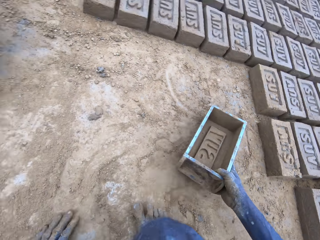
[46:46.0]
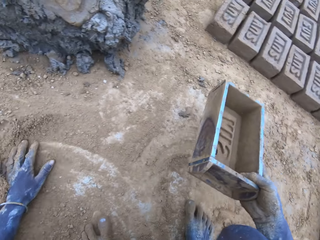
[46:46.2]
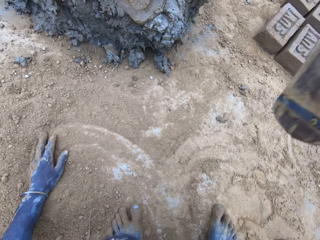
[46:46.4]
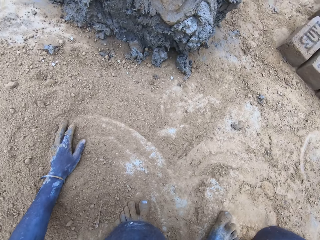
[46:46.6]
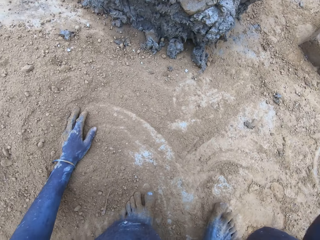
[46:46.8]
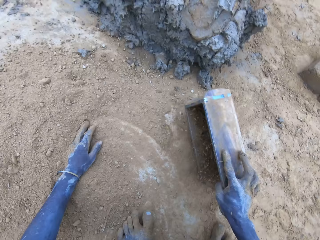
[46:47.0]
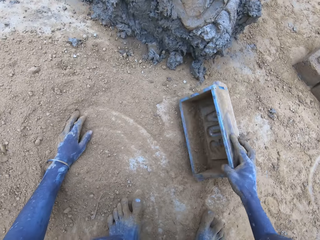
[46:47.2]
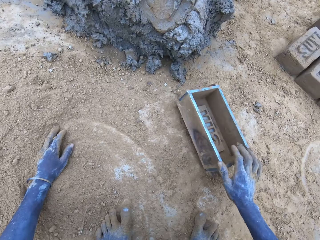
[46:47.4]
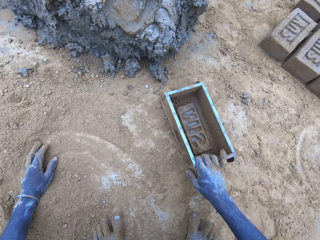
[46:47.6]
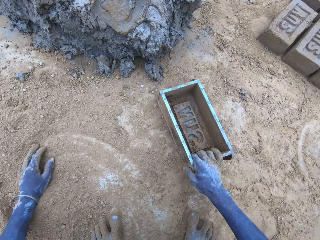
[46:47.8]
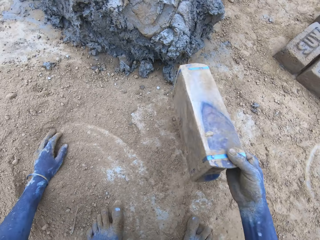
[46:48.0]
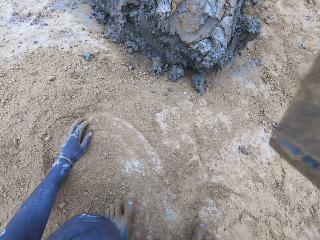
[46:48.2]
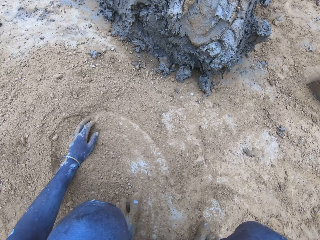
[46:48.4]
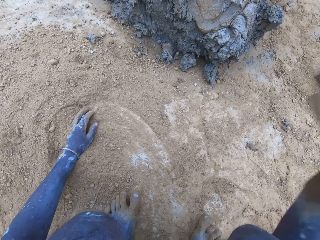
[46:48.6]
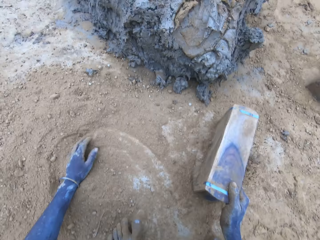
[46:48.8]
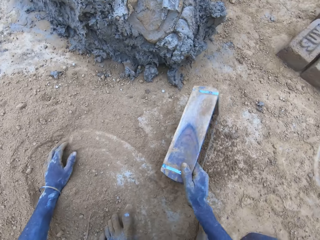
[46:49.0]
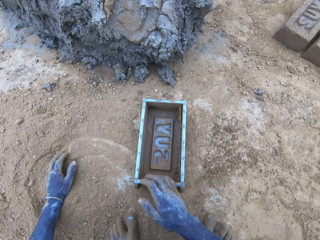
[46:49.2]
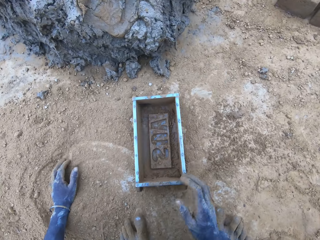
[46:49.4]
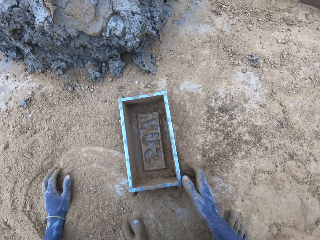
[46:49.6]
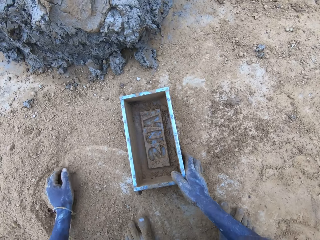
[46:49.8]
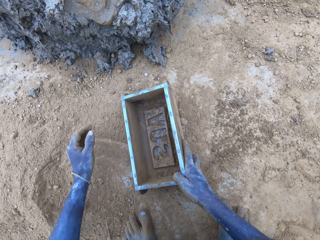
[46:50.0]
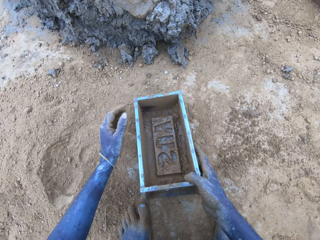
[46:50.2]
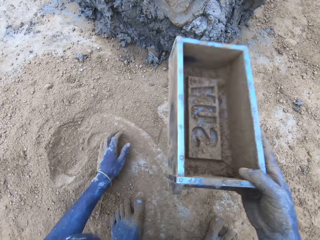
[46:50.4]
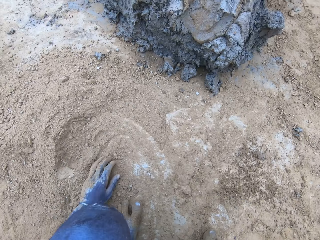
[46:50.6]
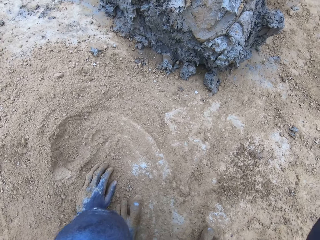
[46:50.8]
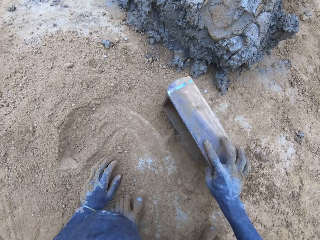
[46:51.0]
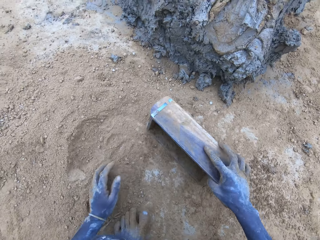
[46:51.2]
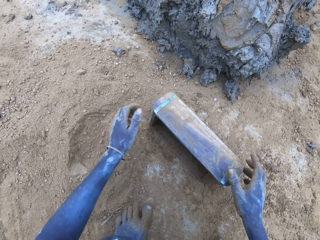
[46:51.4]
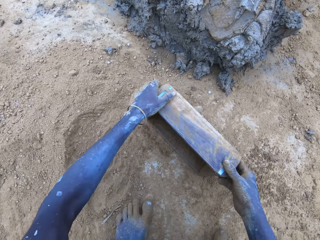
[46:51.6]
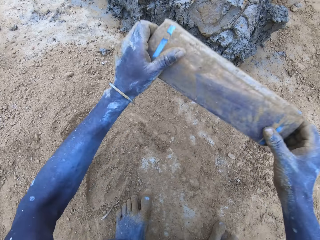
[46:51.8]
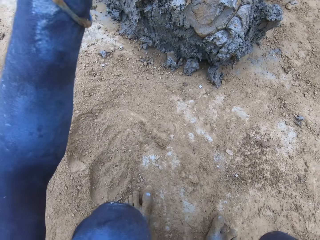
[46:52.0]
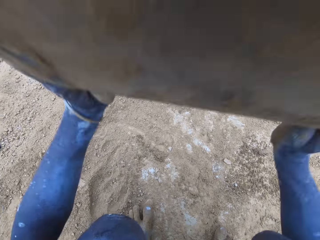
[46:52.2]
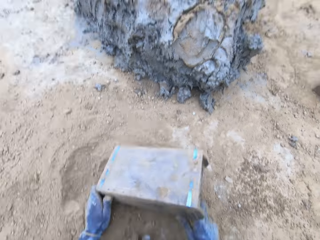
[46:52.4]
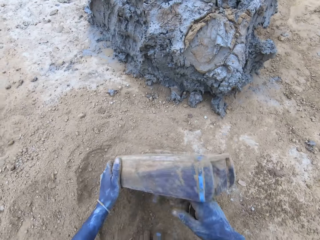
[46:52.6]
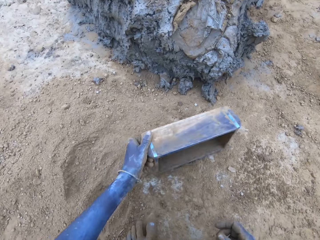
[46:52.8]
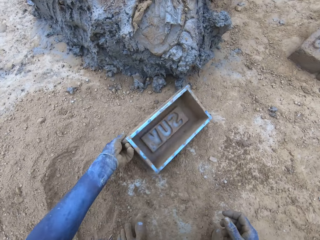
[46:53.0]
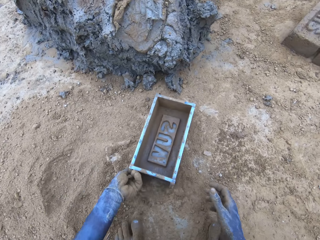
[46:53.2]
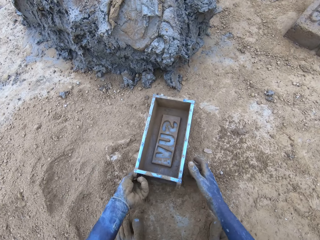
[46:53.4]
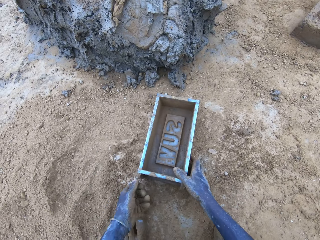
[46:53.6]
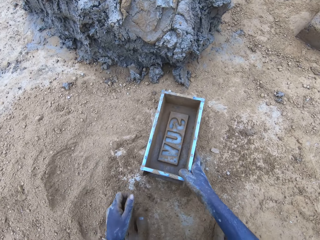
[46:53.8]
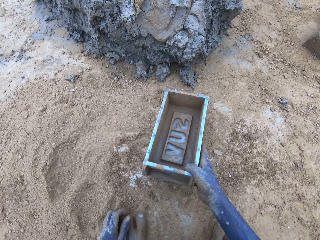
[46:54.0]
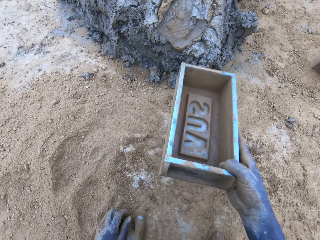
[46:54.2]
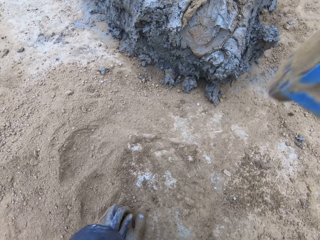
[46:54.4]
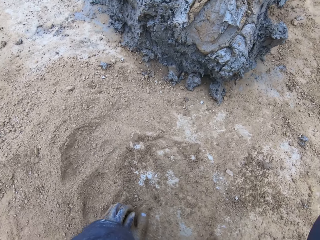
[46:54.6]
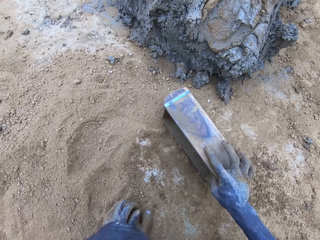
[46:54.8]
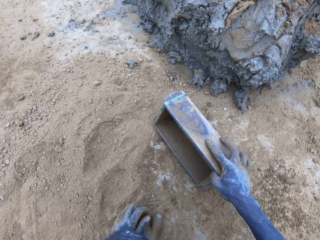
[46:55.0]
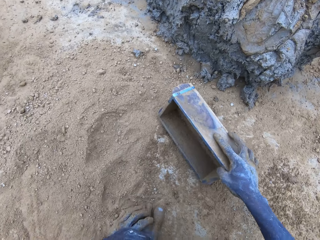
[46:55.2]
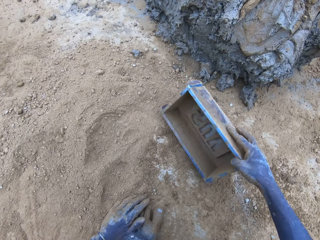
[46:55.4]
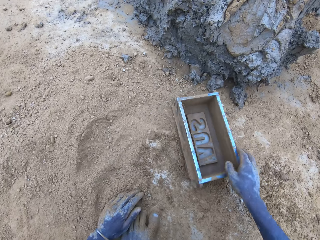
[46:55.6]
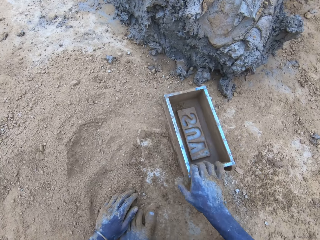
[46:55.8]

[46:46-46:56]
The camera wearer lifts the brick mould. They hit the brick mould on the ground.

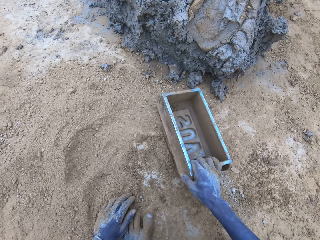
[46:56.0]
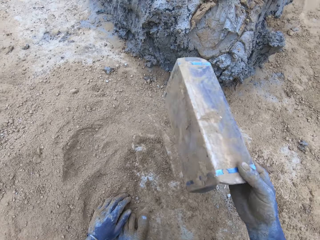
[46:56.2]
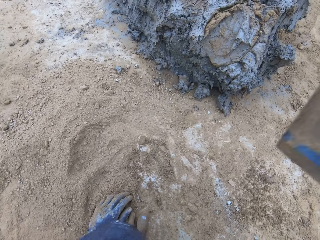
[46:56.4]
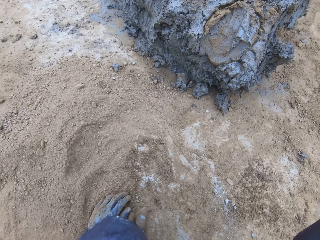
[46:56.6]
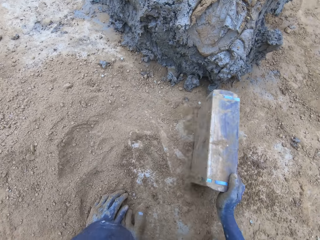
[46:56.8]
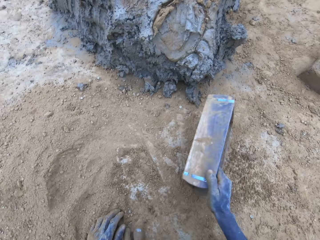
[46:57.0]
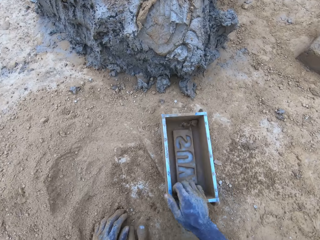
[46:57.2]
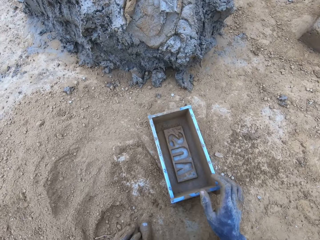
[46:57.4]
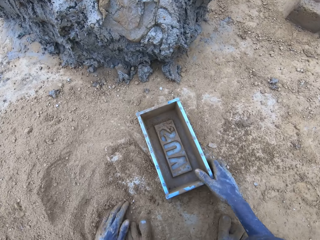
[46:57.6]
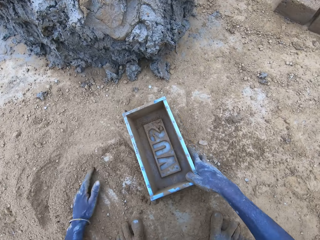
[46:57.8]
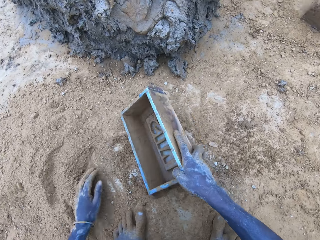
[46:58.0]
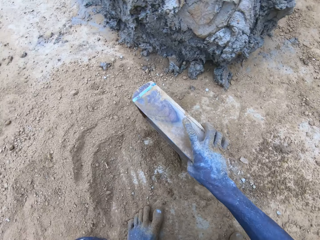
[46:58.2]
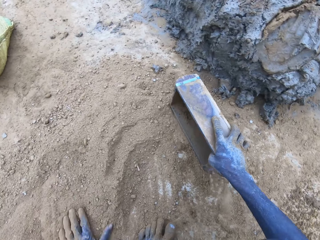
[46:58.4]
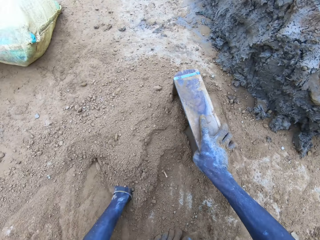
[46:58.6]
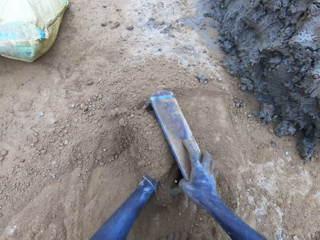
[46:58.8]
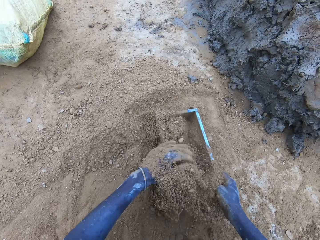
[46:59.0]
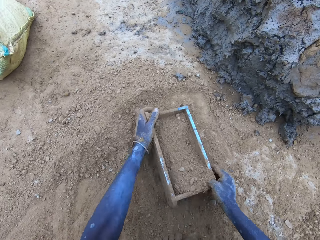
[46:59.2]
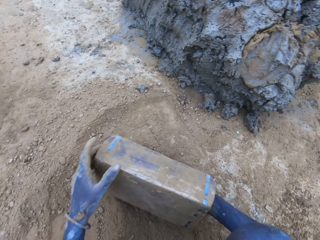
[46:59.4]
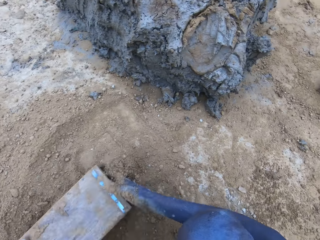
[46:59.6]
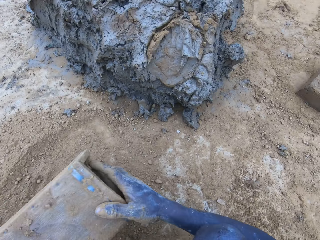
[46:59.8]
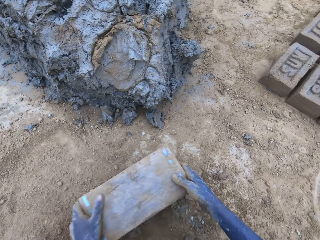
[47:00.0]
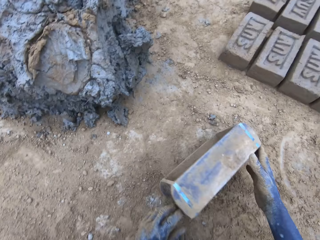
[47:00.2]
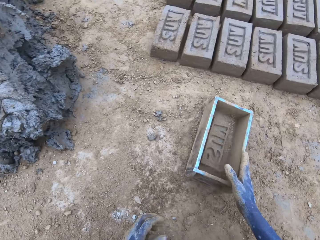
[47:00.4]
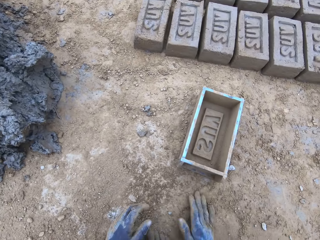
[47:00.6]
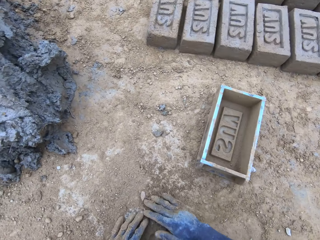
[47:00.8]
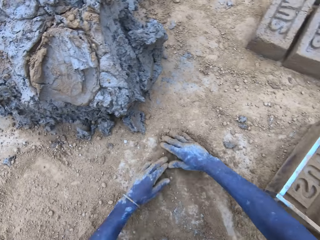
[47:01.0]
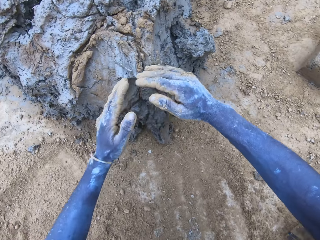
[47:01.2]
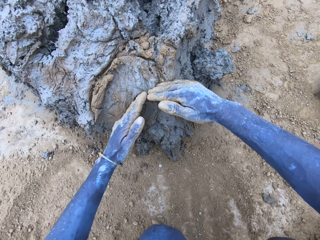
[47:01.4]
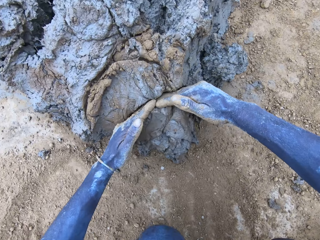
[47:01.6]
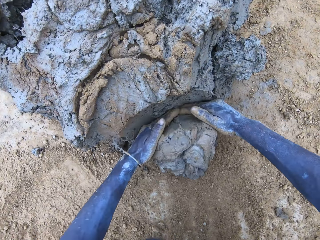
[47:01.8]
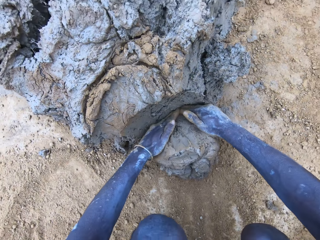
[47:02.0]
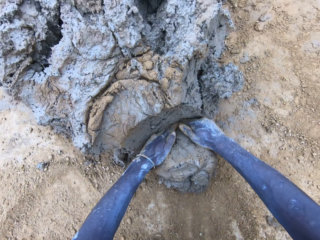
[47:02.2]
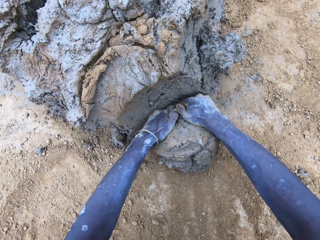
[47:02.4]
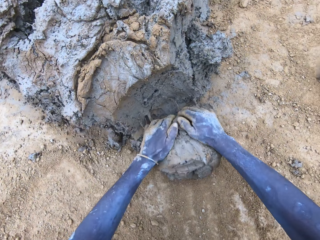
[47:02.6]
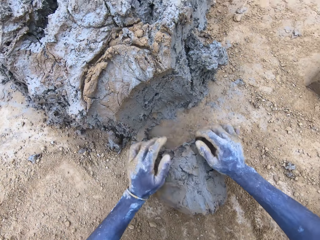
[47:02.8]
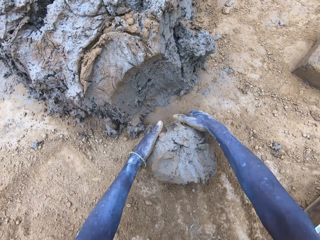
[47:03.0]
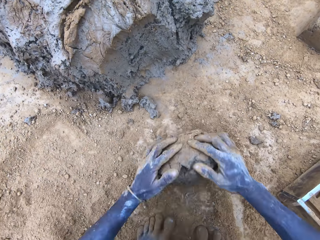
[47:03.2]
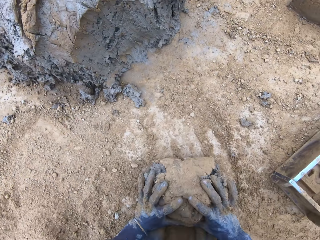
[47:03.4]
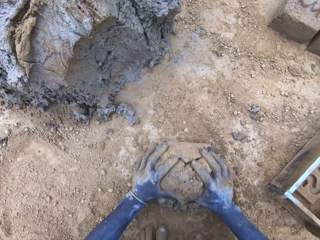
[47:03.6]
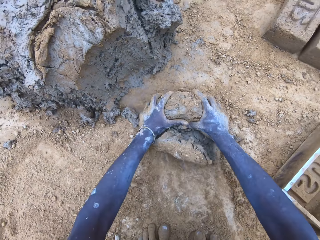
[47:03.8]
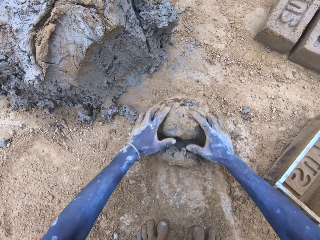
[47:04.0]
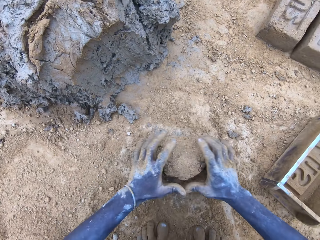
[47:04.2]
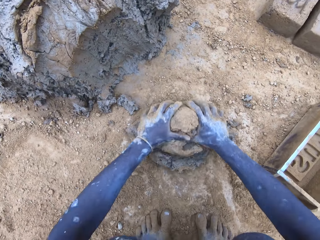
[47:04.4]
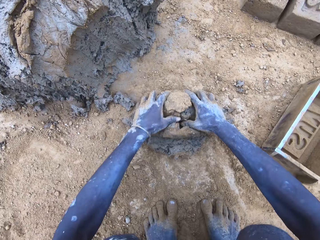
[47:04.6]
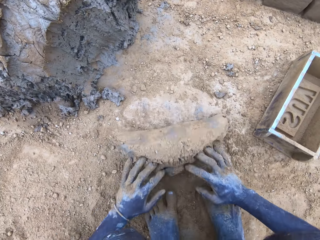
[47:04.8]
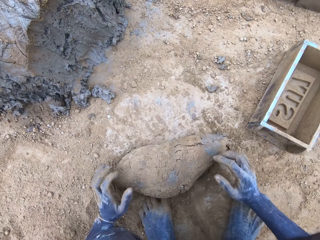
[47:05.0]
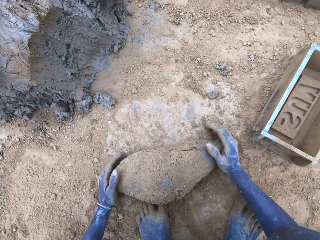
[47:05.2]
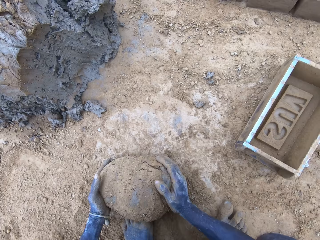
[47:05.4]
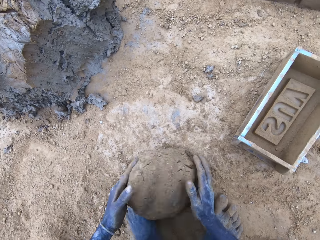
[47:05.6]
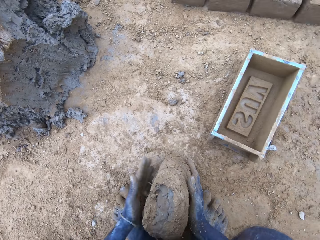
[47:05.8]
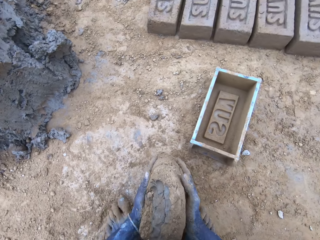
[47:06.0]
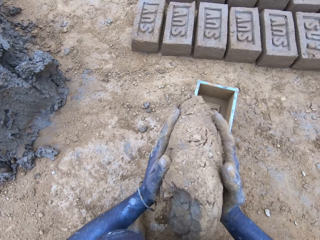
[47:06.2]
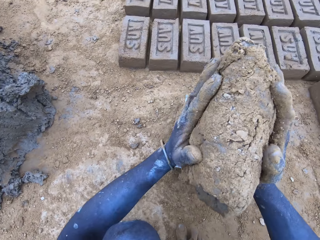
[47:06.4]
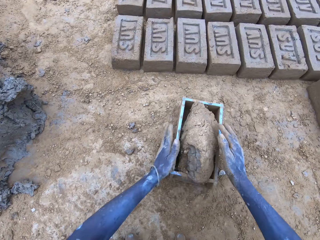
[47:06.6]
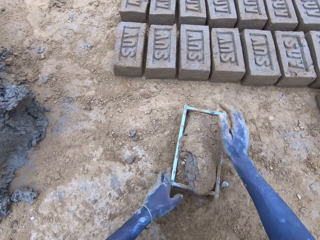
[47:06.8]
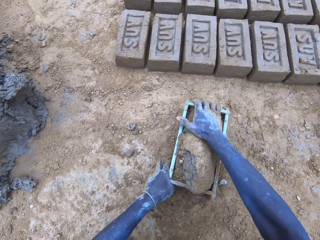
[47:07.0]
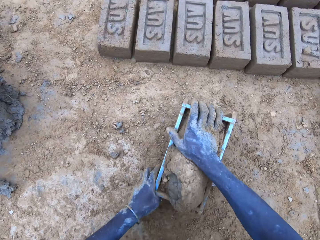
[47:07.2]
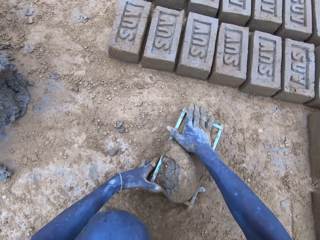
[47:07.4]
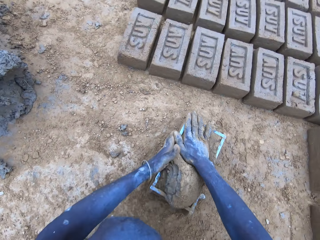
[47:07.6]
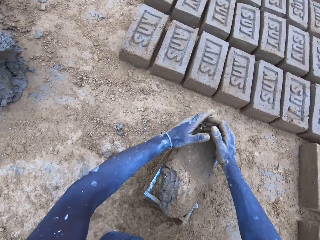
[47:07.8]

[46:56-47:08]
The camera wearer puts soil in the brick mould. They pour the soil from the brick mould on the ground. They scoop mud or clay using hands. They roll the clay on the ground. They put the mud in the brick mould.
